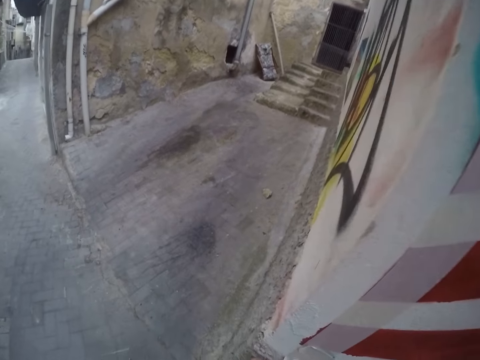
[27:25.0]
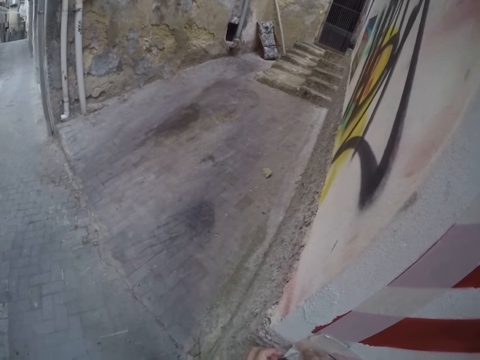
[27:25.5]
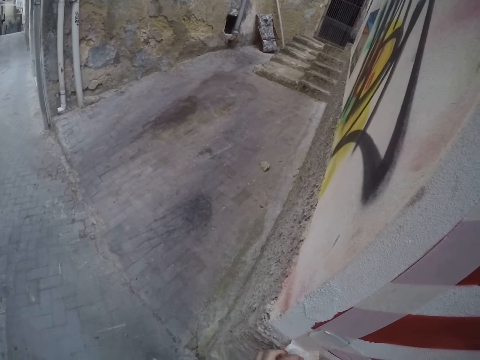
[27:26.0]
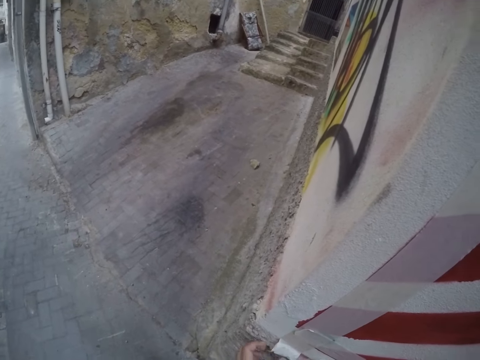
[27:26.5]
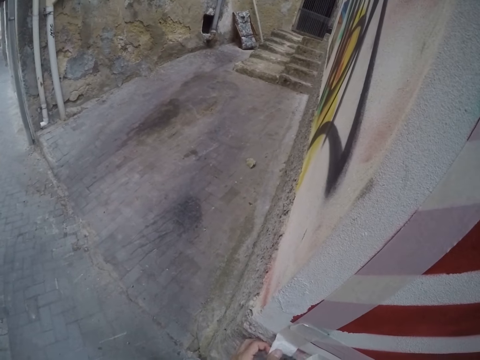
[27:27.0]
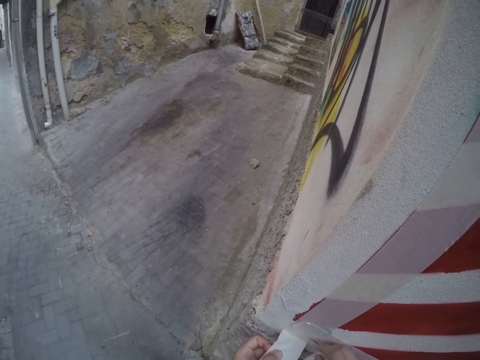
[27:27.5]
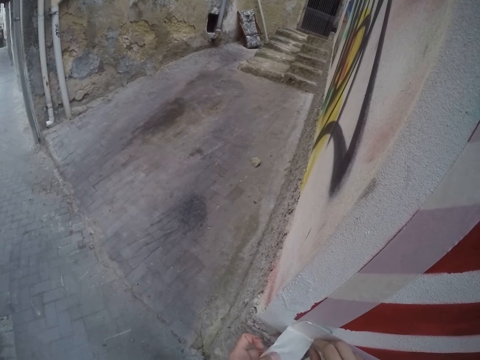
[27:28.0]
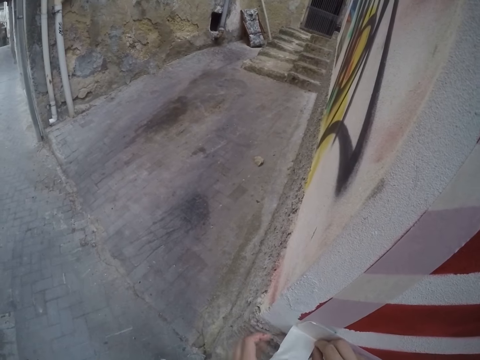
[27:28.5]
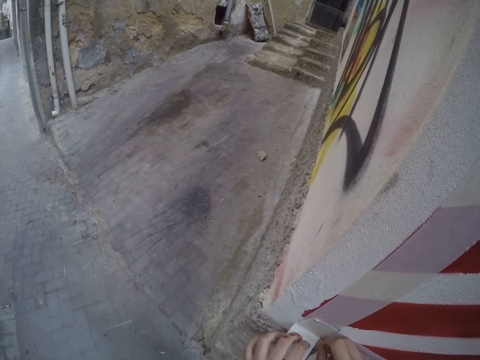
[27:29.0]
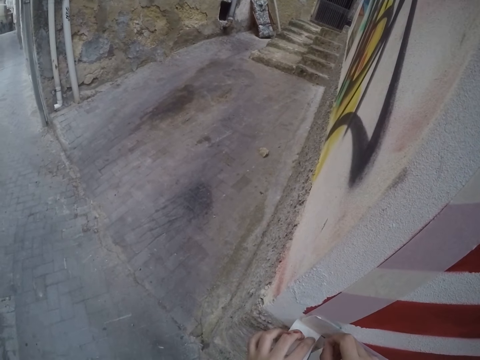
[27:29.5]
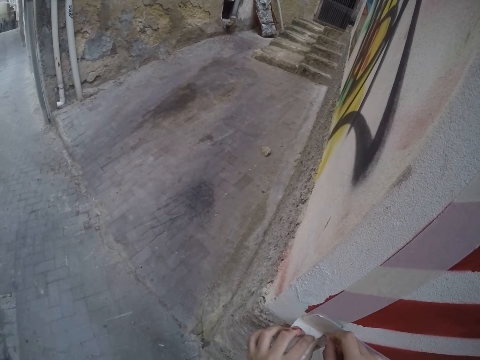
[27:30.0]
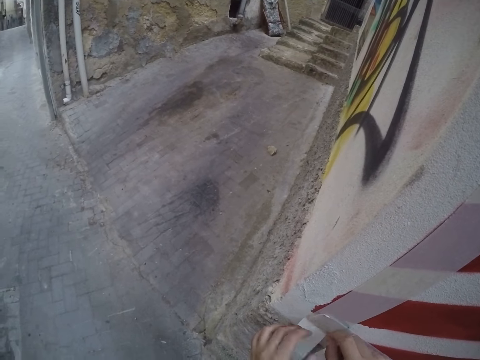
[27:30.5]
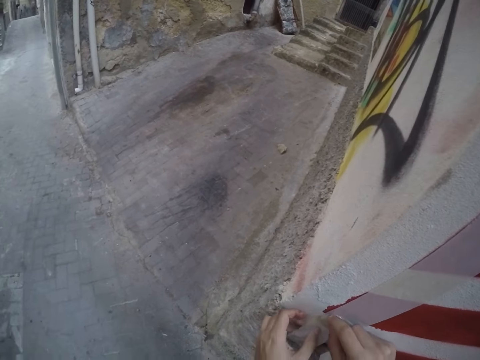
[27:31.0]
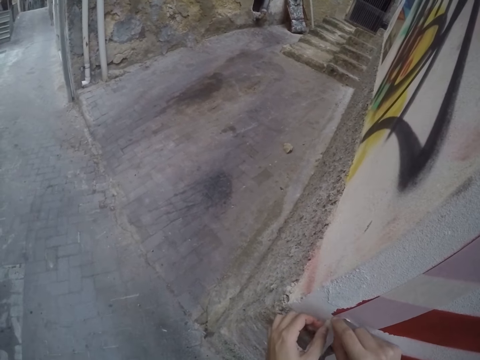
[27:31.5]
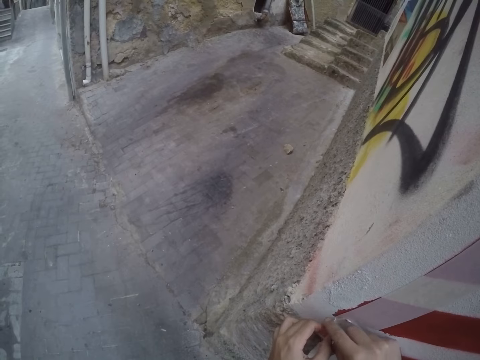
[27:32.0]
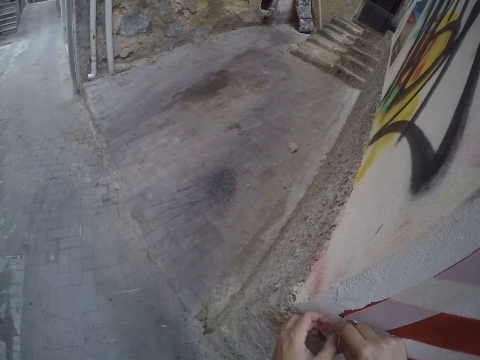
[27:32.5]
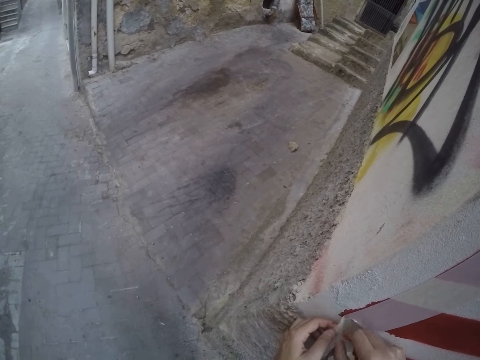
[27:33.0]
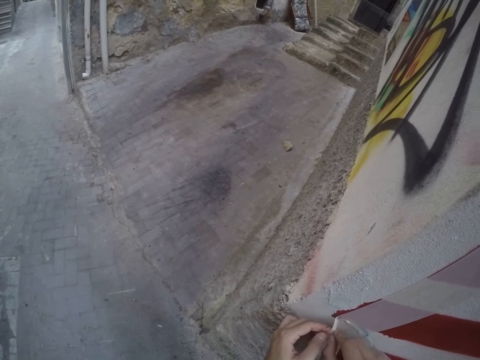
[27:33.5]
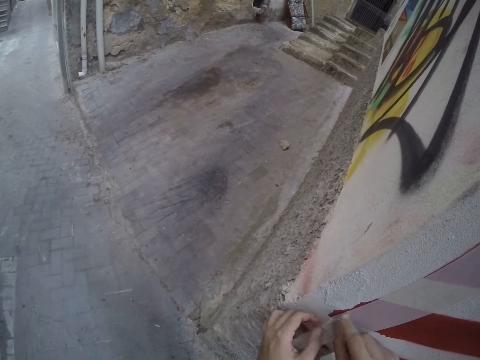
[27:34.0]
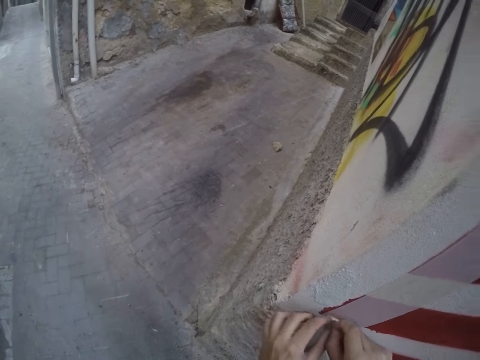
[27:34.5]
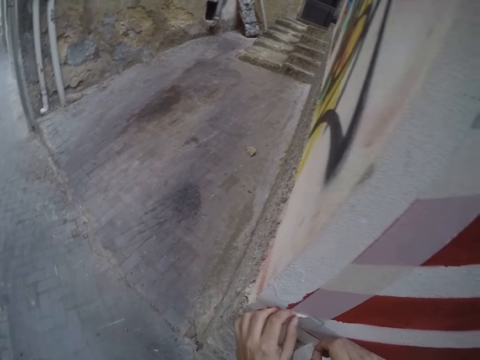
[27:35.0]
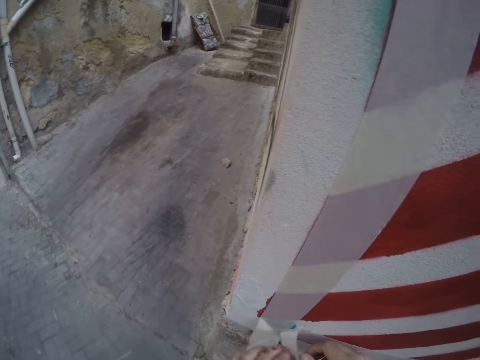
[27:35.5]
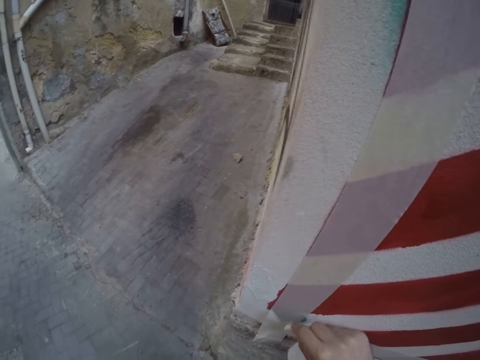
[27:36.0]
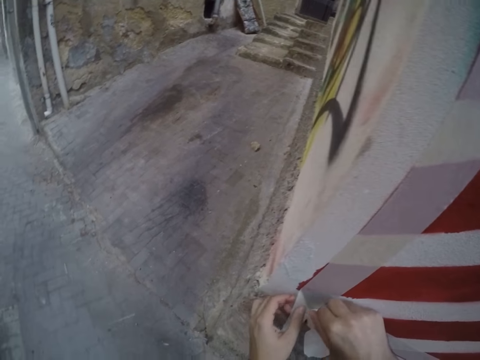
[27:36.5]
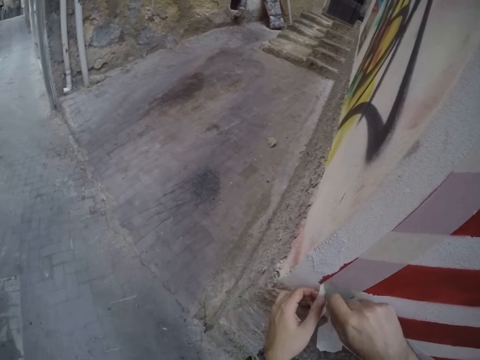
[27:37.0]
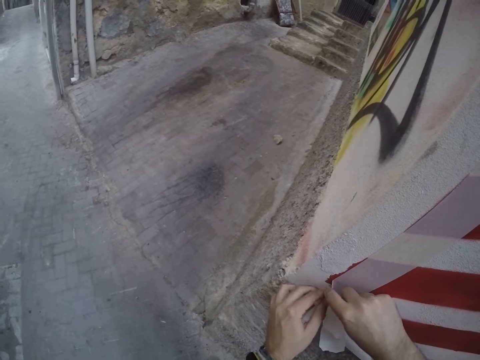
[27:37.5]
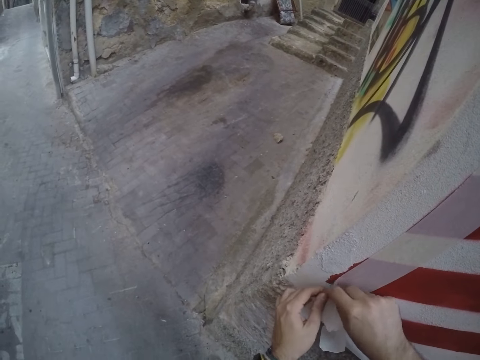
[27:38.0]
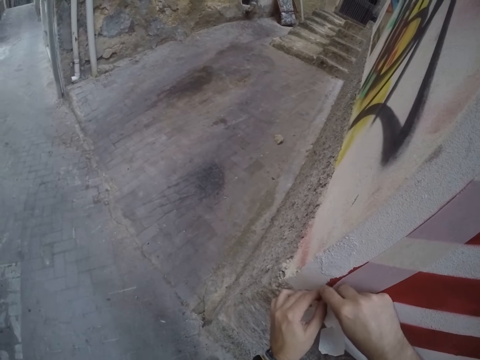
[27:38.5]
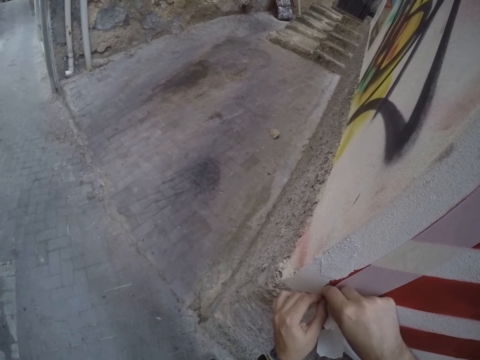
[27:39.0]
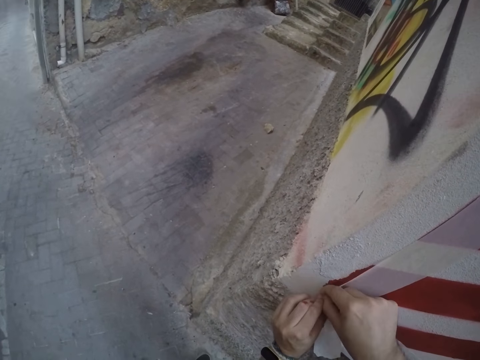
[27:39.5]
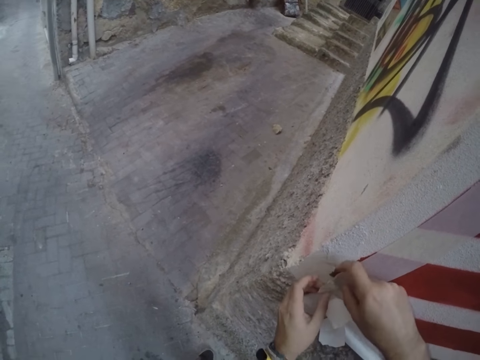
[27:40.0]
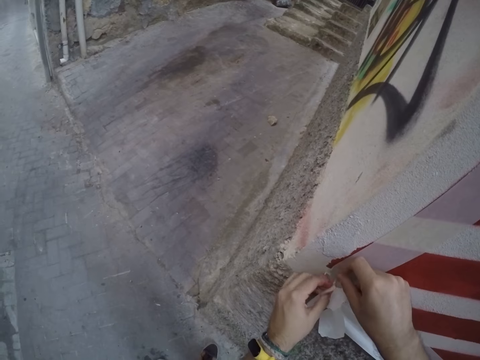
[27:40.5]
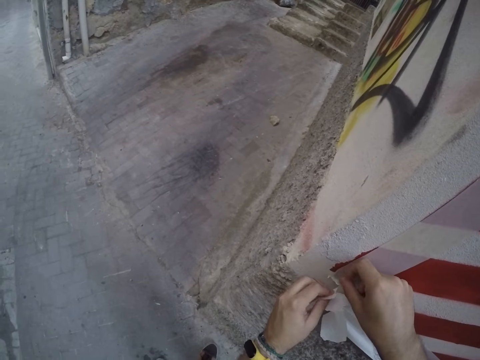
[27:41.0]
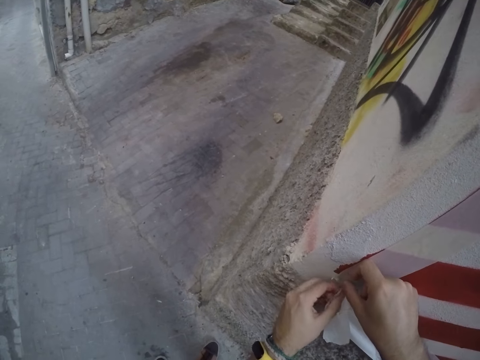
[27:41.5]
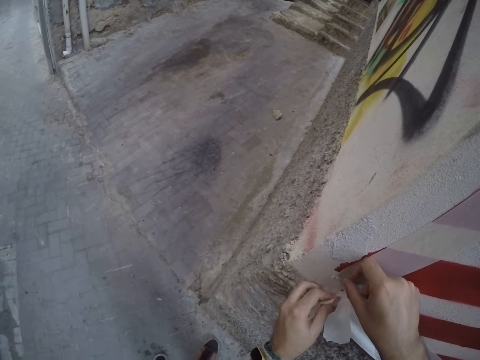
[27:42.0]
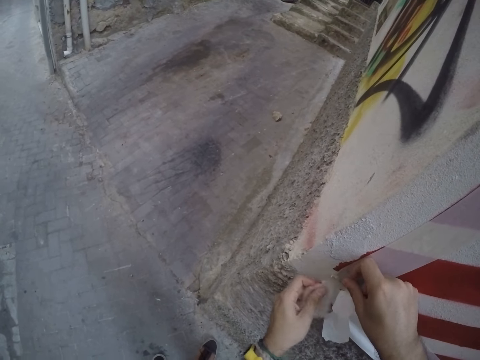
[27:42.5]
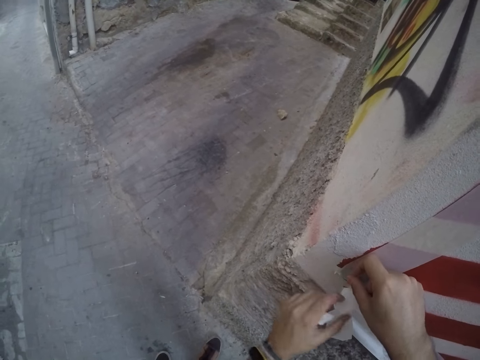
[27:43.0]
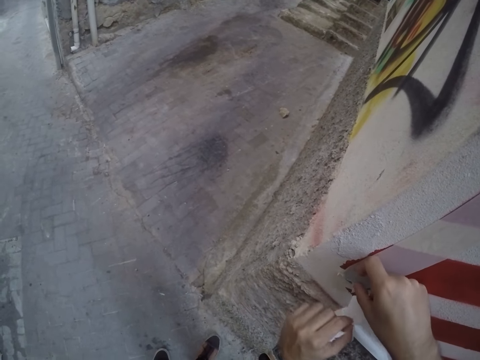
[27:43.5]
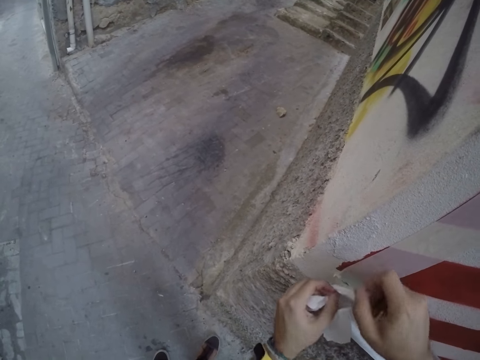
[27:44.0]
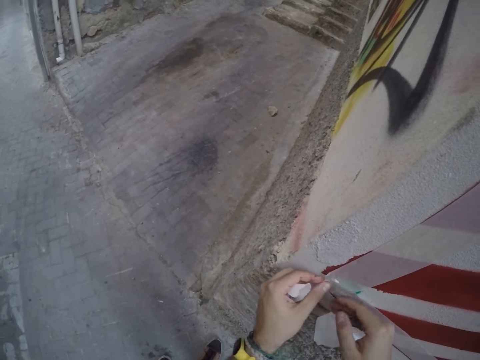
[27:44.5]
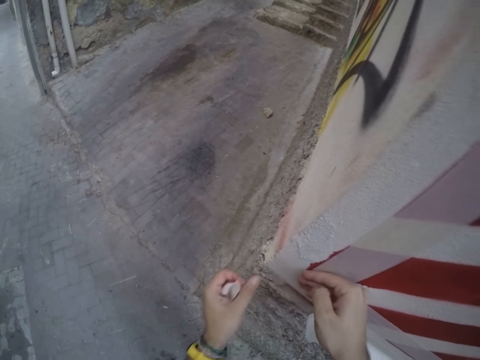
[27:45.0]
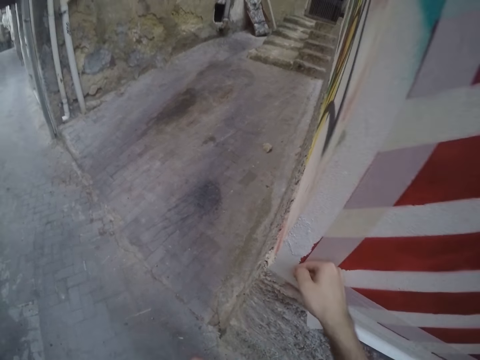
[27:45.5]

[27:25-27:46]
The camera wearer pulls masking tape from the wall with his hands. He touches the wall. He tears a piece of the masking tape from the wall with his hands. He pastes the masking tape on the wall with his right hand. He peels the sellotape.

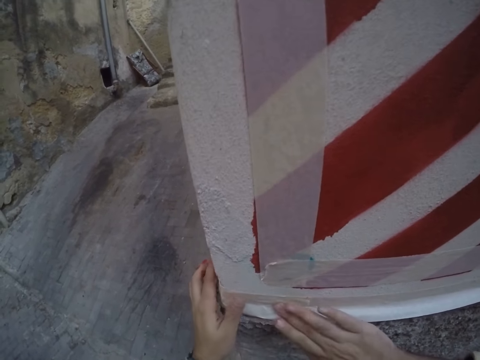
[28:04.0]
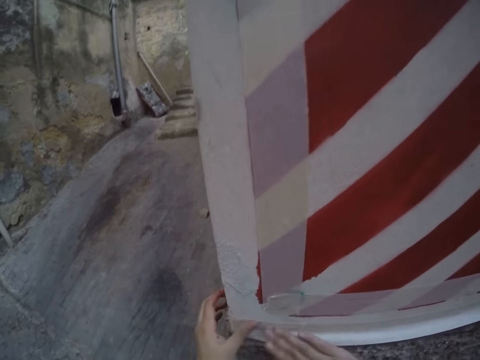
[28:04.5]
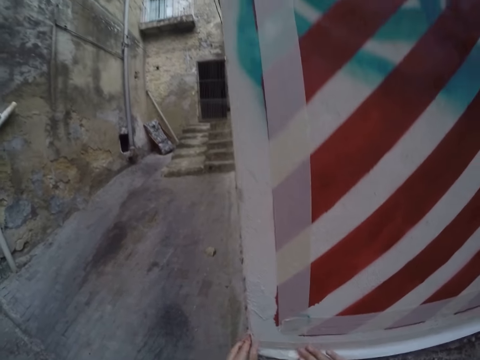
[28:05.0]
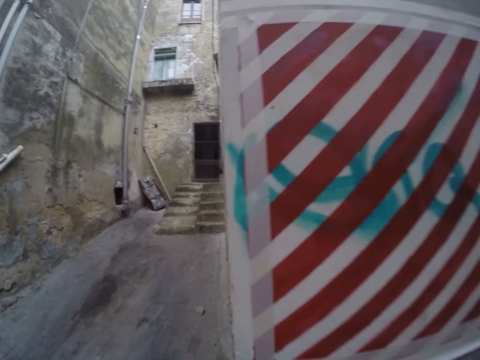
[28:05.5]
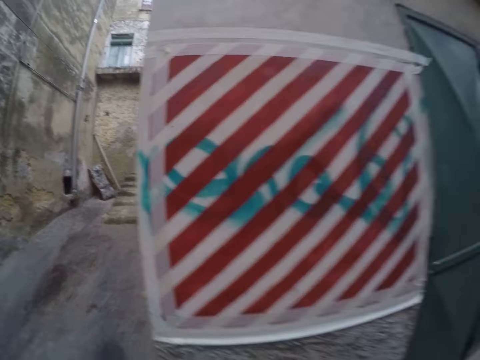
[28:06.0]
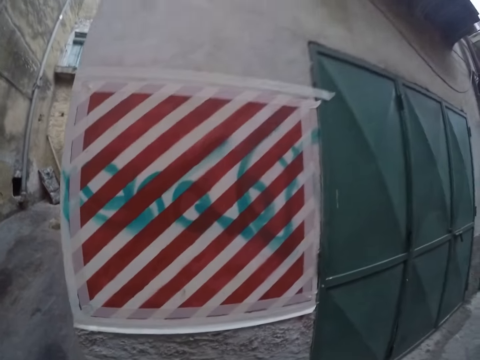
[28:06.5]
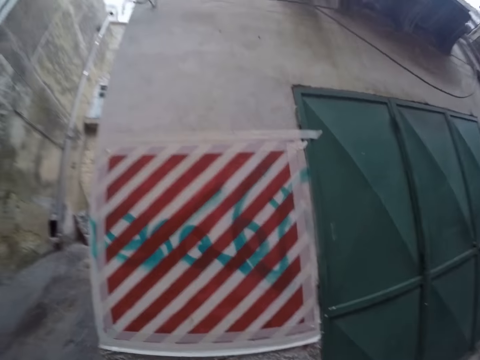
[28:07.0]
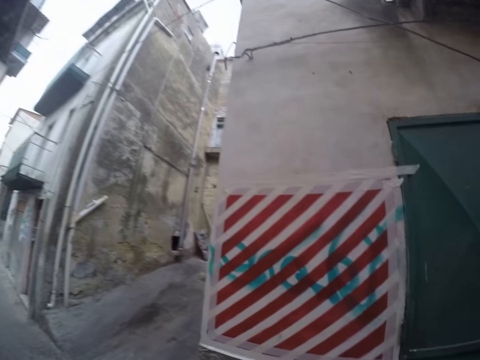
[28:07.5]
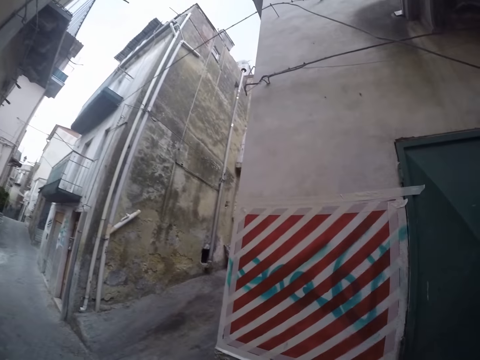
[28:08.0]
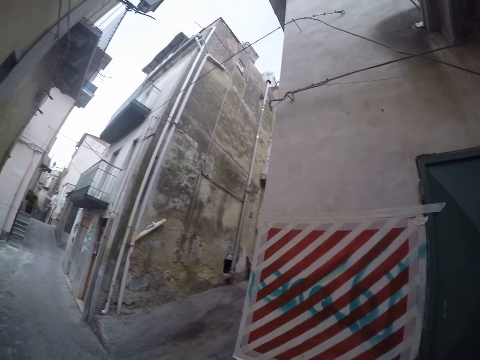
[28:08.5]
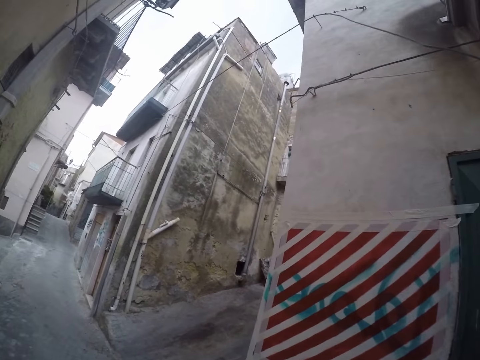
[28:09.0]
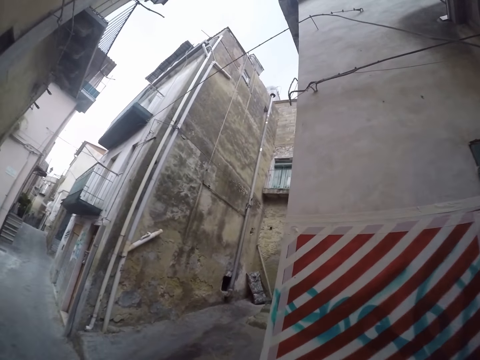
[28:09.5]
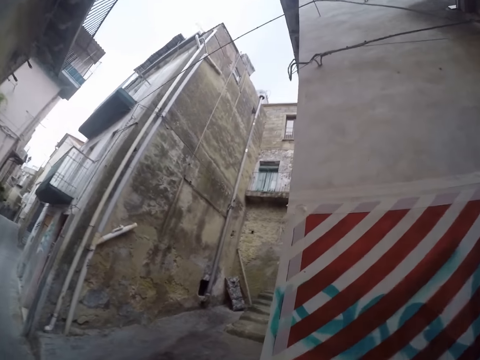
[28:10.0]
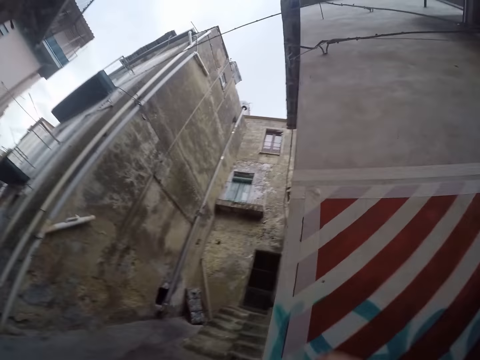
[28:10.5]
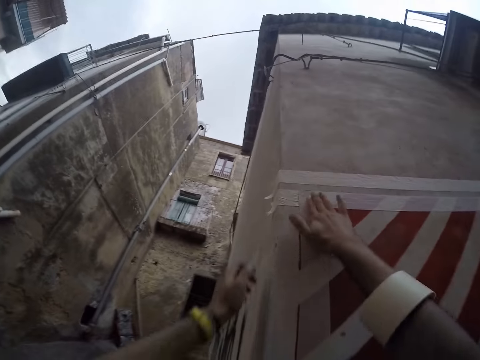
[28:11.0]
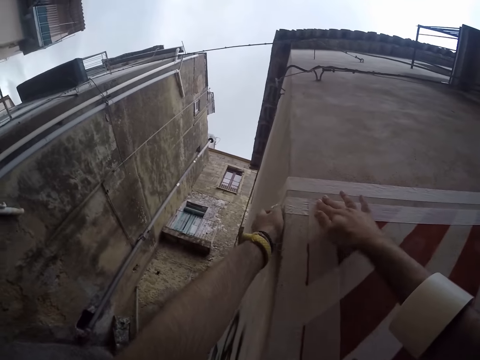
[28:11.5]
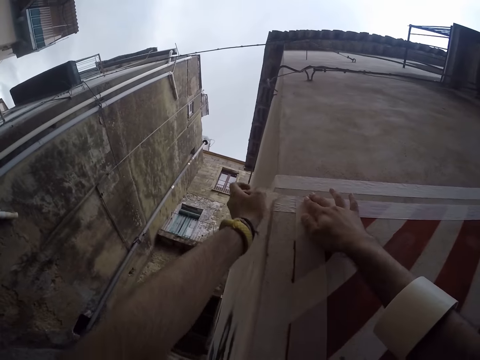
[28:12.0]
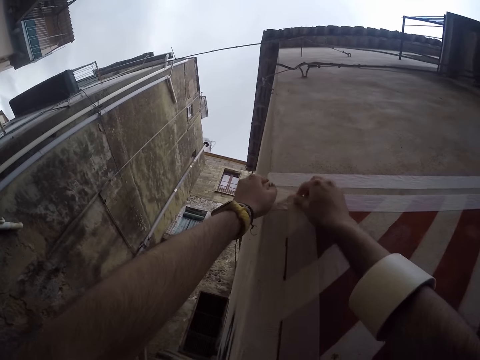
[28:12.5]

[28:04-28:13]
The camera wearer stares at the wall. He smoothens a masking tape on the wall with his right hand. He touches the sellotape. He pulls the masking tape from the wall with his hands.
